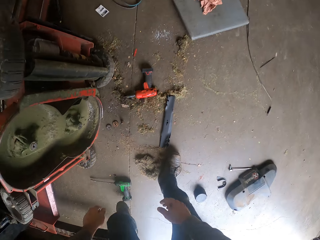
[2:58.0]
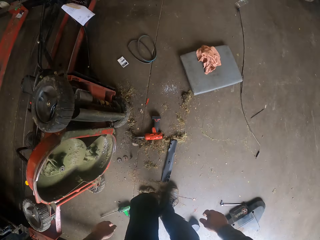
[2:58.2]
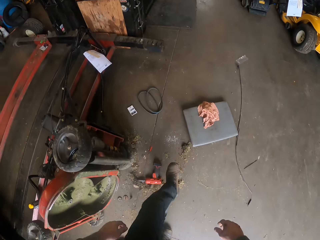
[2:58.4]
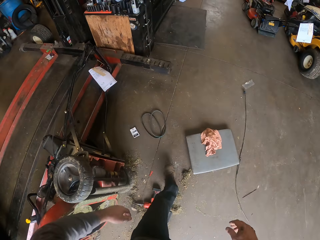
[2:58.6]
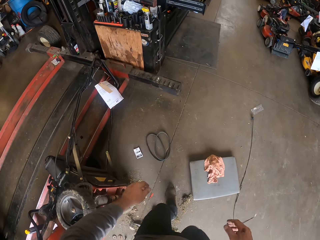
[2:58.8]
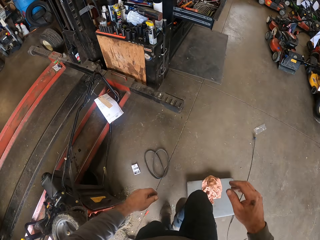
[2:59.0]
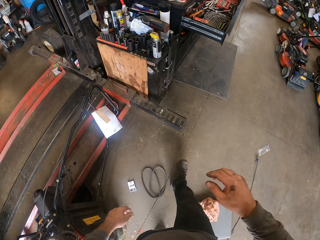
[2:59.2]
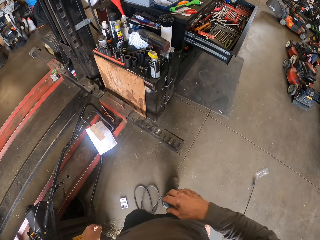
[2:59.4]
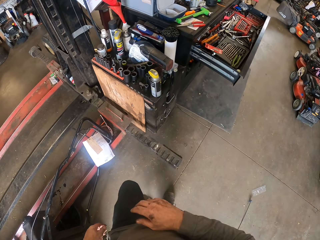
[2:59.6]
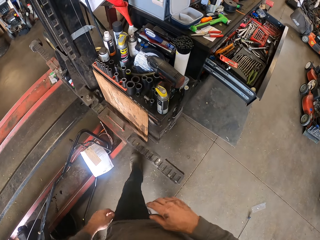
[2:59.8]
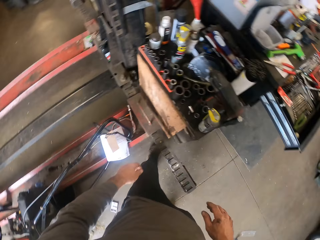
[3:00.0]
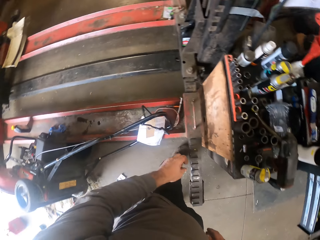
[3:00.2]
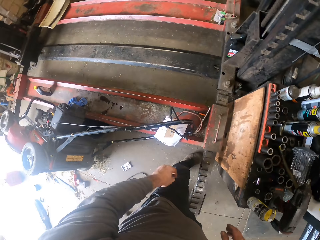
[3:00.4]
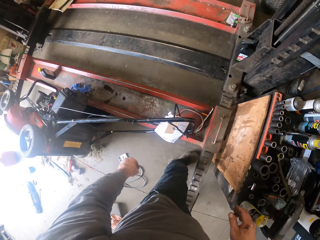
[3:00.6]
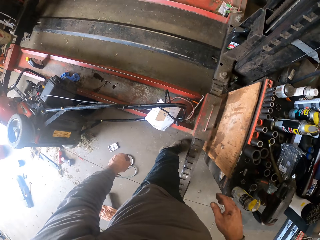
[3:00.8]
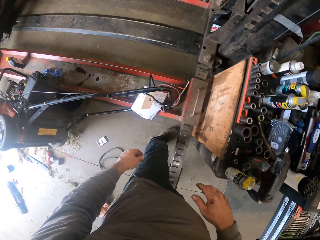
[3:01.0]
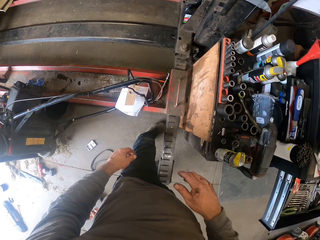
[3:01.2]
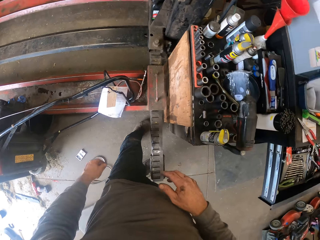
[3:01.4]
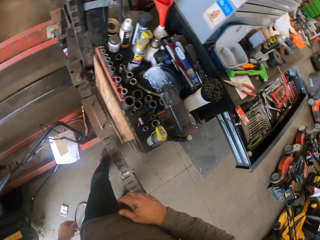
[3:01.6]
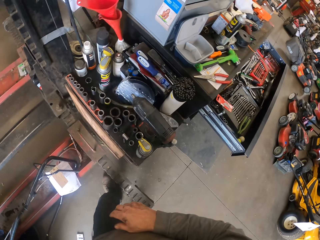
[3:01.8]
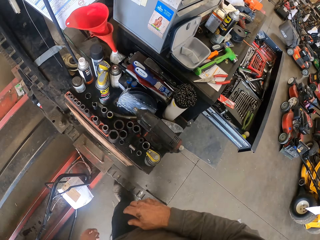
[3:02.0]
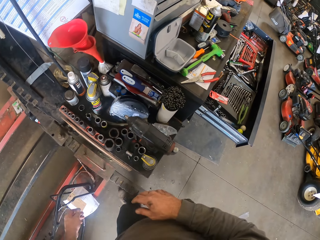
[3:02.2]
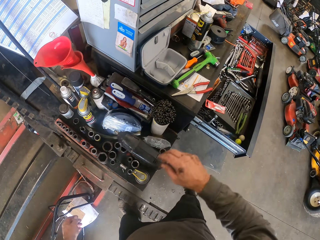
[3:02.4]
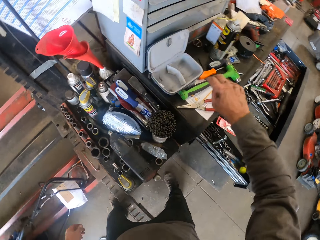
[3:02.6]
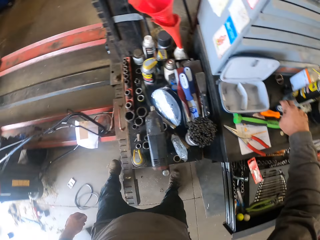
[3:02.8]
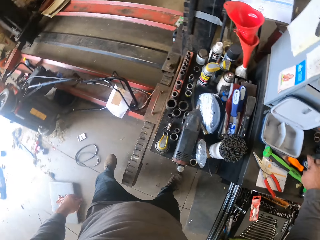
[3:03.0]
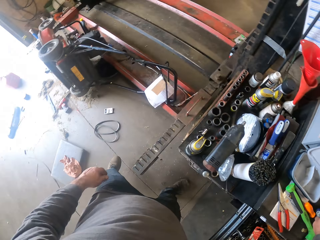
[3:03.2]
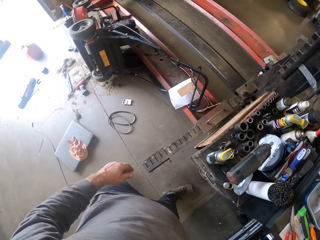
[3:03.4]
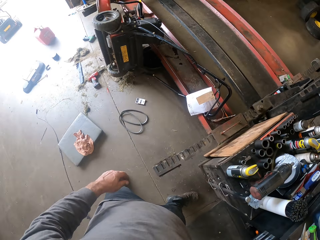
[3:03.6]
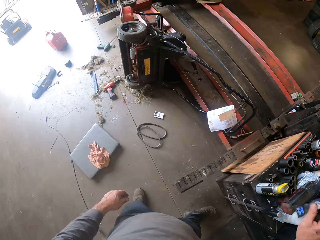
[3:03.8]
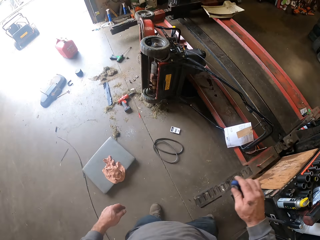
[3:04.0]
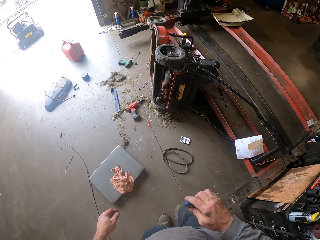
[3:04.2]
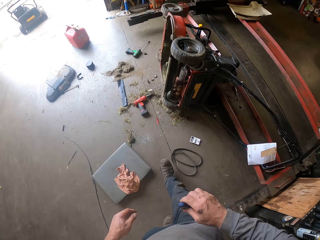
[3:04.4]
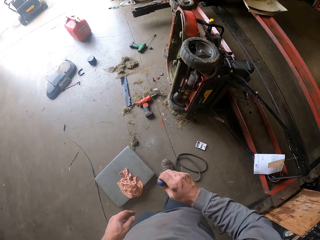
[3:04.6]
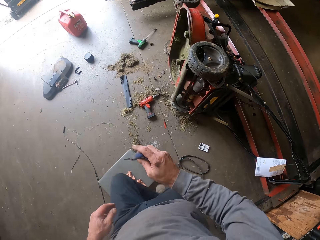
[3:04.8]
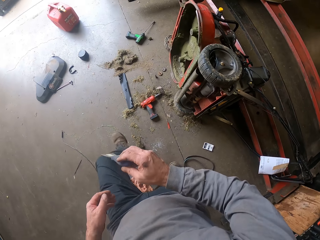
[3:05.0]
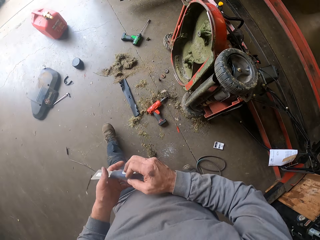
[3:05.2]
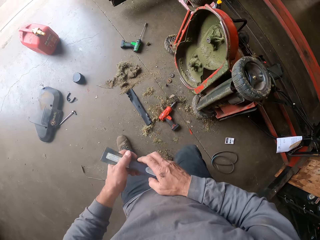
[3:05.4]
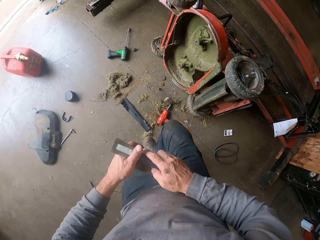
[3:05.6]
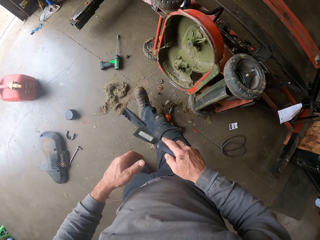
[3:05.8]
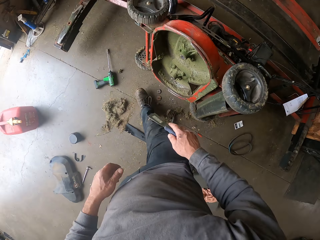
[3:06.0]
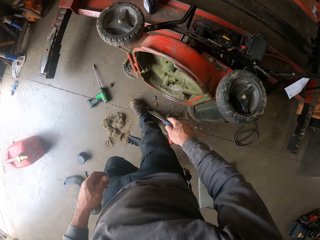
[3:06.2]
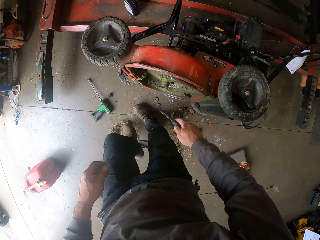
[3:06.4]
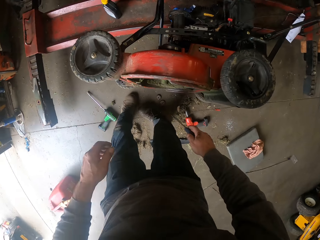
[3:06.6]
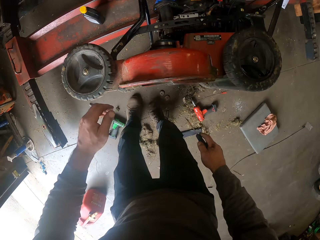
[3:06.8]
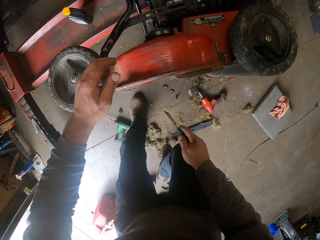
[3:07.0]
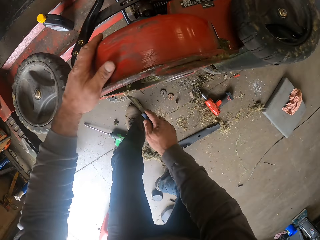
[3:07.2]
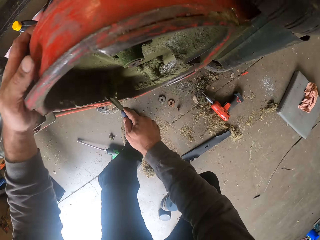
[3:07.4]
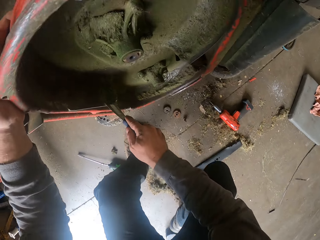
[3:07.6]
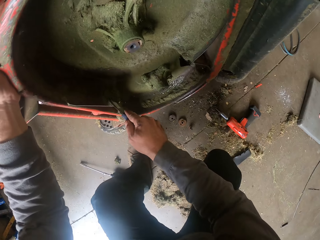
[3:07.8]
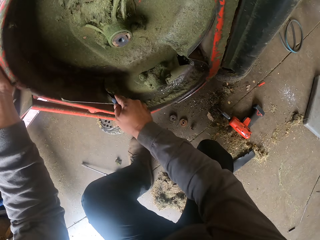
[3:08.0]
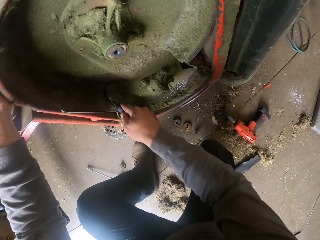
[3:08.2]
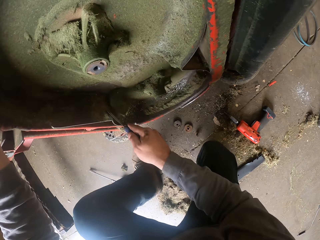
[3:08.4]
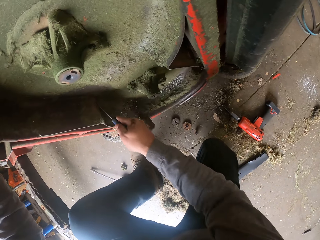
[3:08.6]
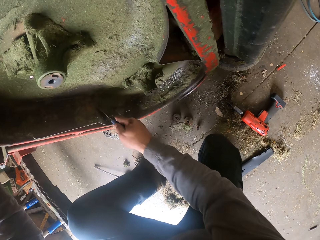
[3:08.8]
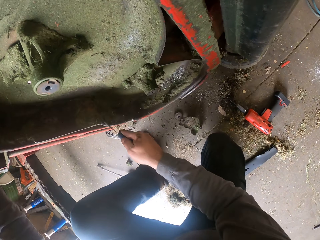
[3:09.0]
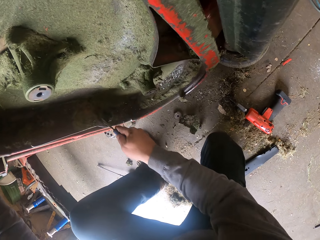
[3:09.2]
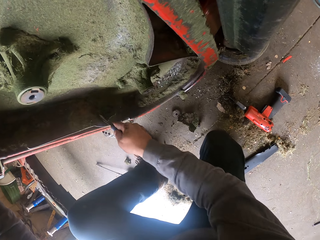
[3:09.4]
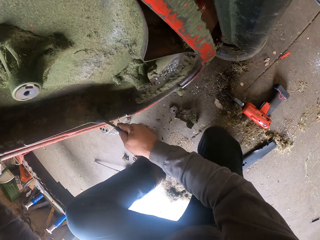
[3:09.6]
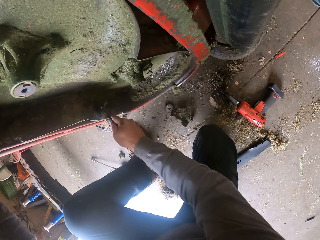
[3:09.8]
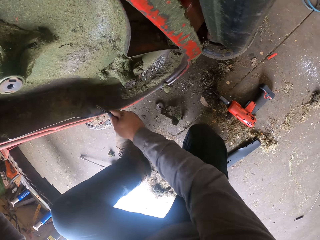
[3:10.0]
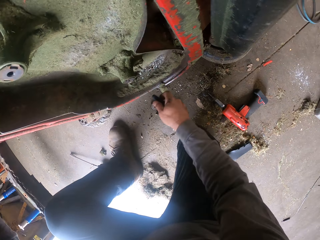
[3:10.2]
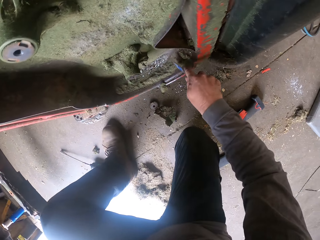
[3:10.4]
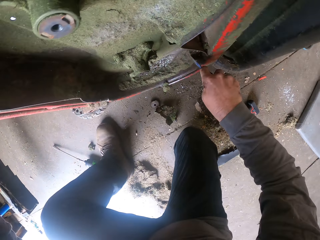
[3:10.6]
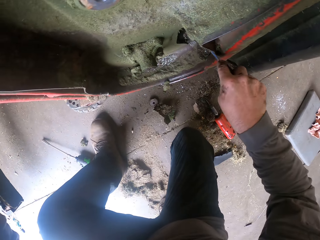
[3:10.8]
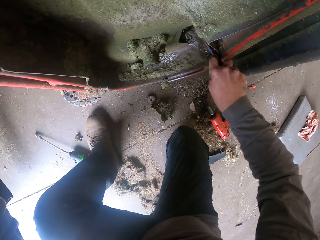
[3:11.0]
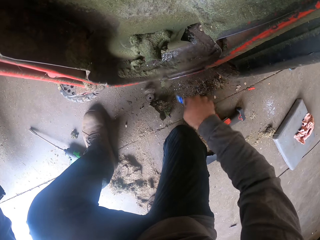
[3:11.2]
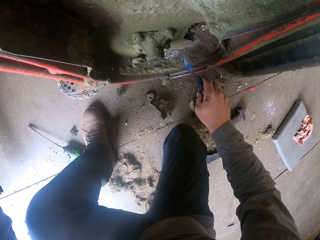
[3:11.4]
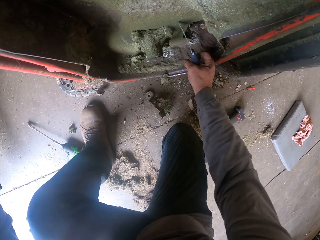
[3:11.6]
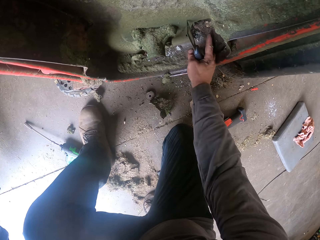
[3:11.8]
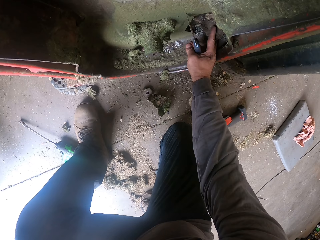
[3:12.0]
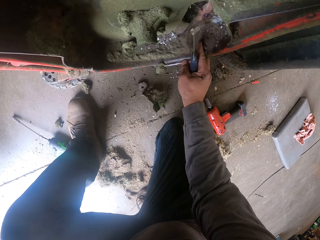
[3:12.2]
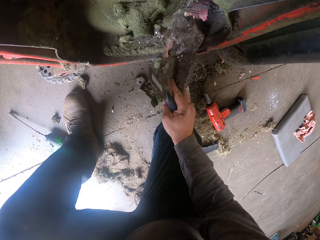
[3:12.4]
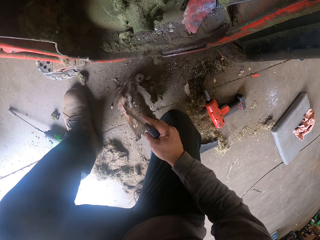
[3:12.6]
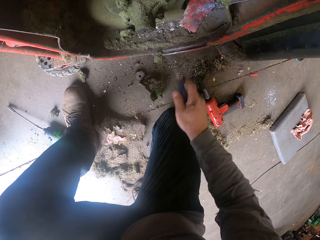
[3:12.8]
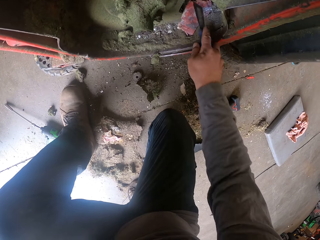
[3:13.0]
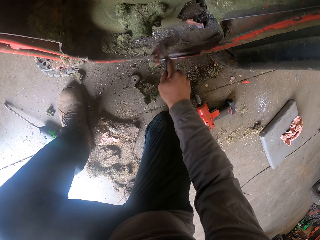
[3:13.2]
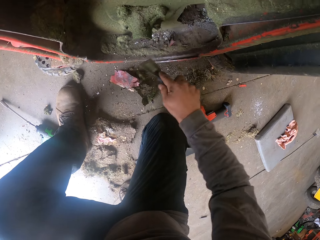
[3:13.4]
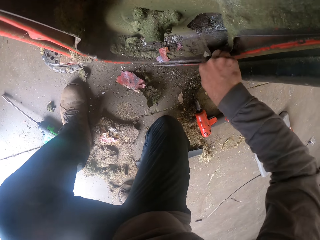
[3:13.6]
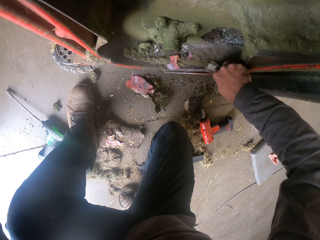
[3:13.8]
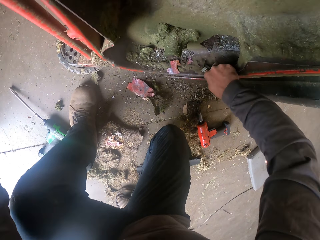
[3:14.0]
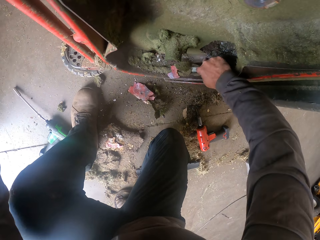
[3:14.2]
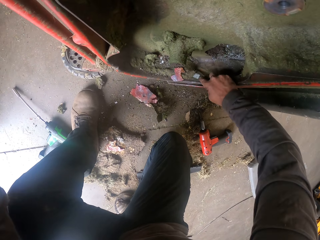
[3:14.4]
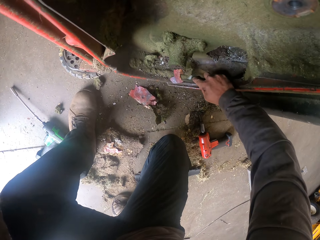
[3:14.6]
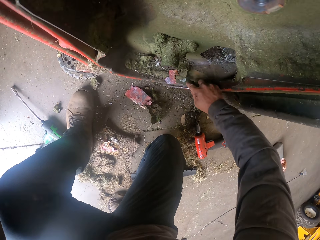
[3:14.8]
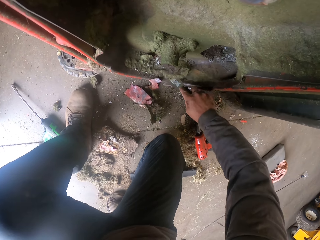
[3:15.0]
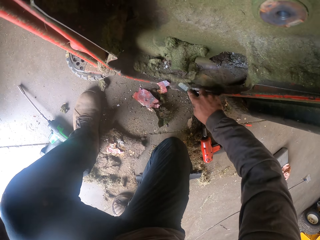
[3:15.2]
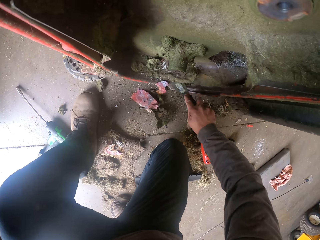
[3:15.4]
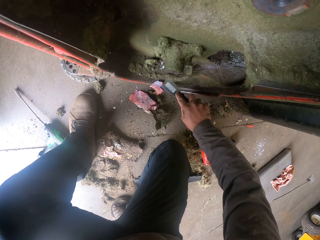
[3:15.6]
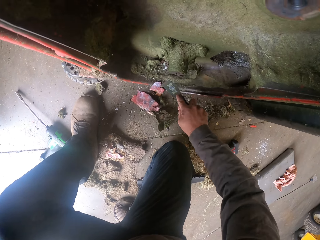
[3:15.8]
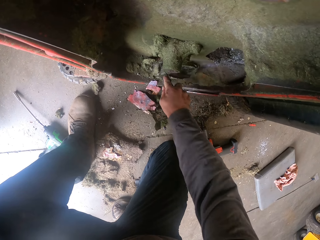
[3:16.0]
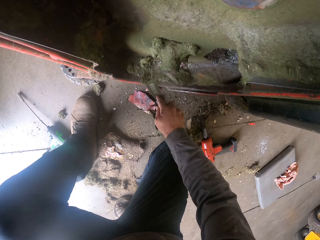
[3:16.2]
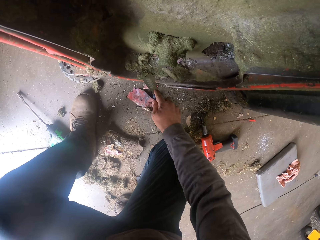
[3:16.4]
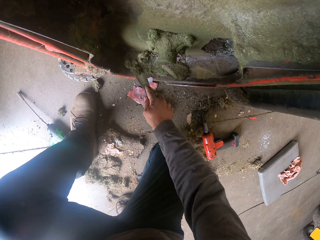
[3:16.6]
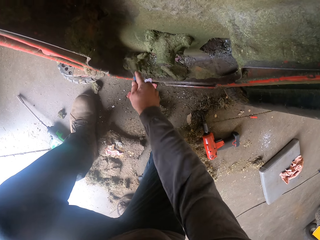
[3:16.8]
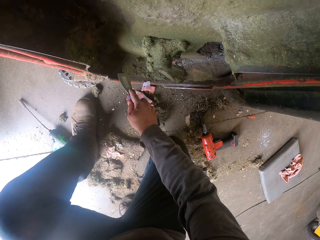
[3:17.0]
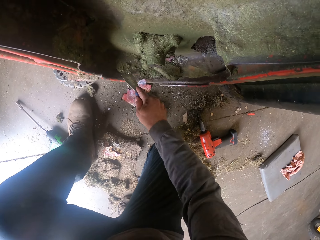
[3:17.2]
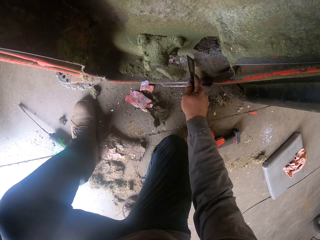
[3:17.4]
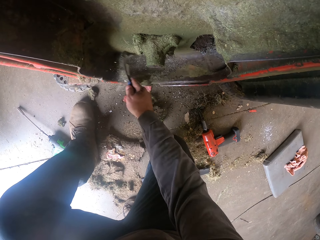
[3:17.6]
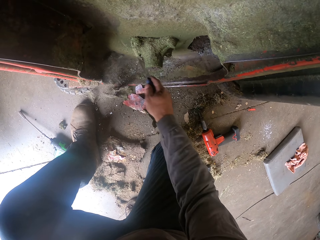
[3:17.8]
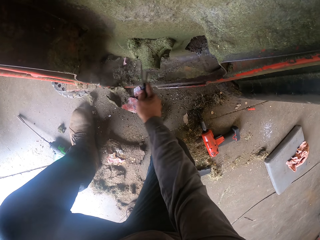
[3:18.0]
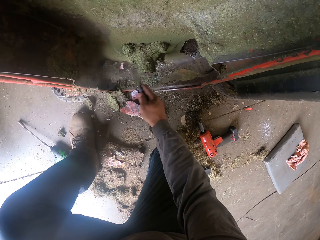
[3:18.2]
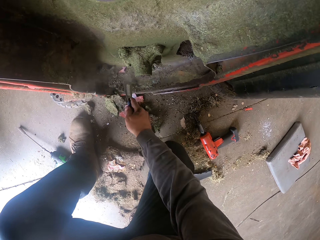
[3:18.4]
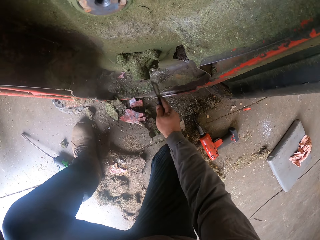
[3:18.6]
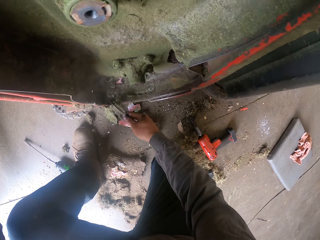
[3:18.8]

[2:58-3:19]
The camera wearer walks around, looks around, and picks up a scraper from the top of a drawer. They carry a hand filer. They walk around. They remove dirt from the lawnmower with the scraper. They clean the lawnmower with the hand filer. They remove dirt from the lawnmower.
